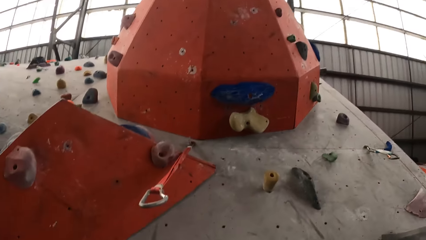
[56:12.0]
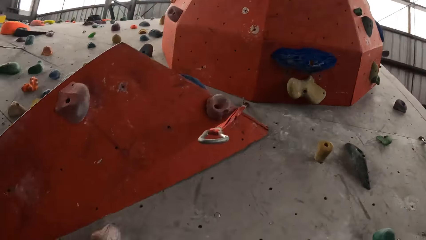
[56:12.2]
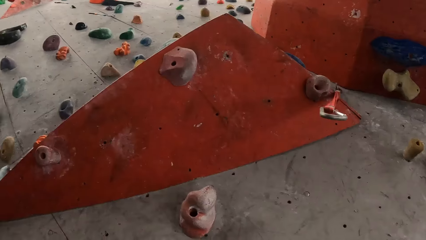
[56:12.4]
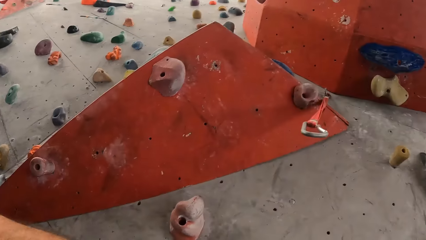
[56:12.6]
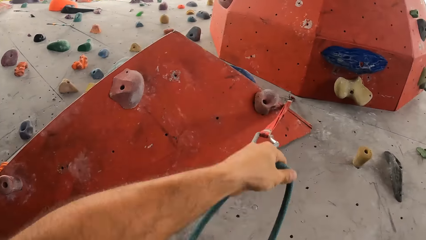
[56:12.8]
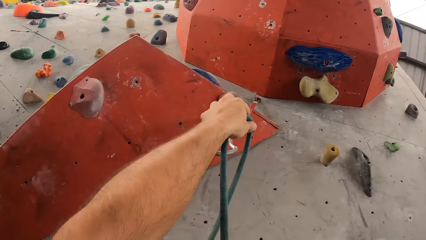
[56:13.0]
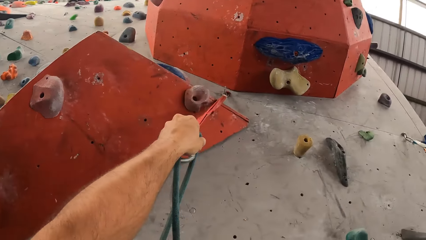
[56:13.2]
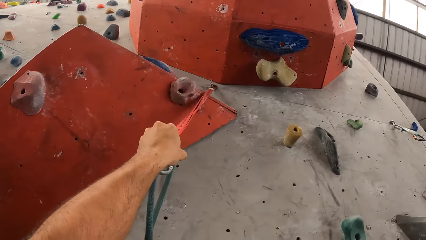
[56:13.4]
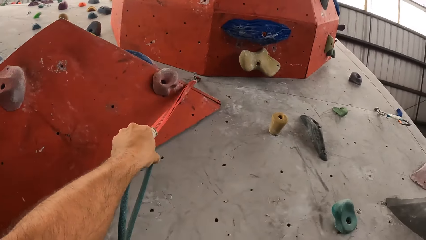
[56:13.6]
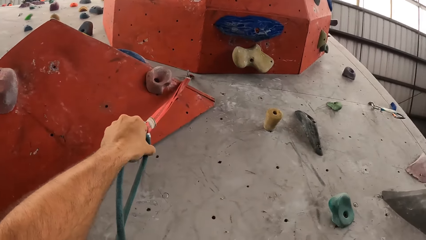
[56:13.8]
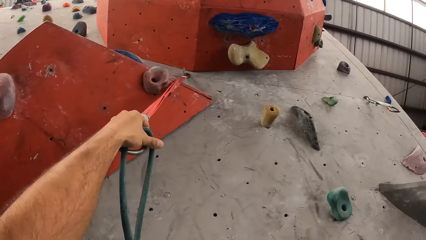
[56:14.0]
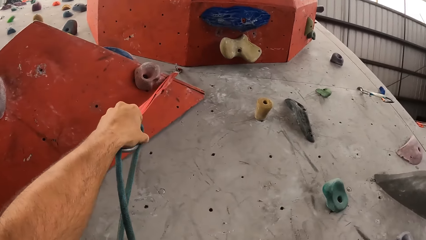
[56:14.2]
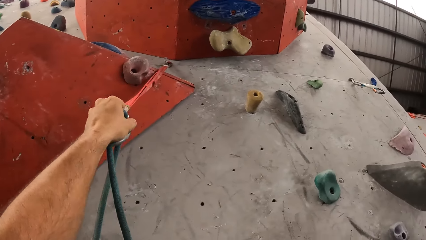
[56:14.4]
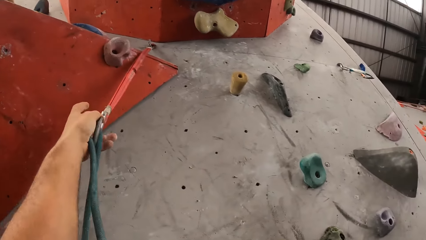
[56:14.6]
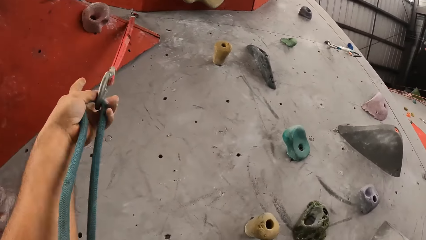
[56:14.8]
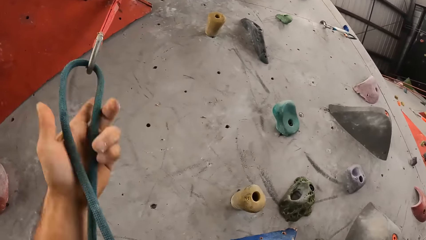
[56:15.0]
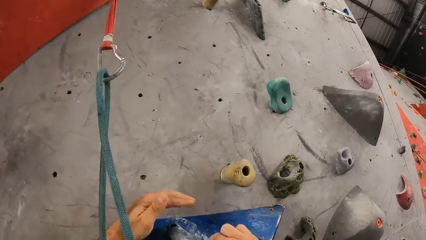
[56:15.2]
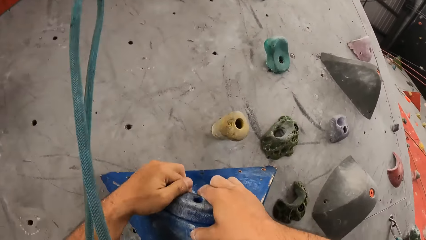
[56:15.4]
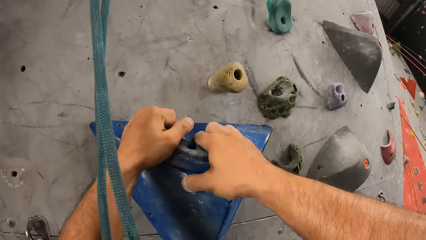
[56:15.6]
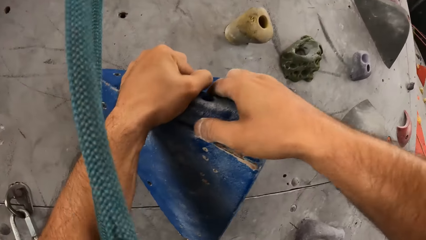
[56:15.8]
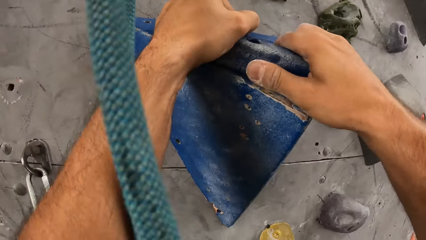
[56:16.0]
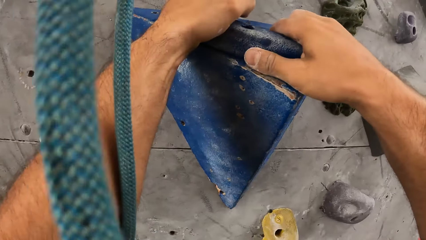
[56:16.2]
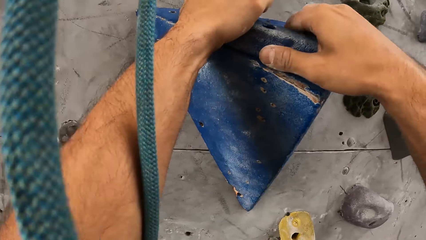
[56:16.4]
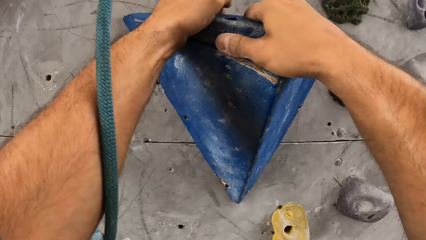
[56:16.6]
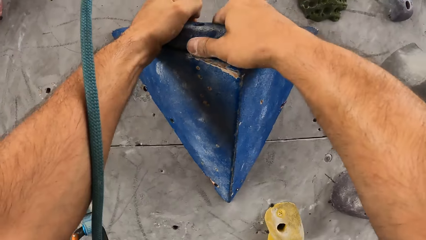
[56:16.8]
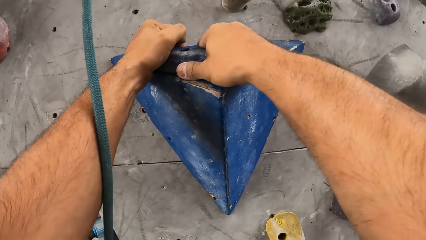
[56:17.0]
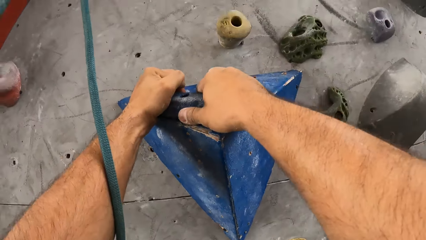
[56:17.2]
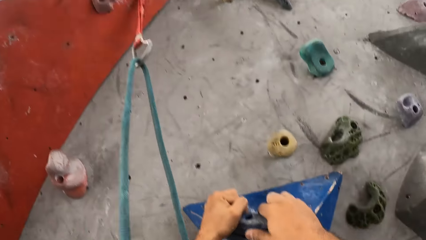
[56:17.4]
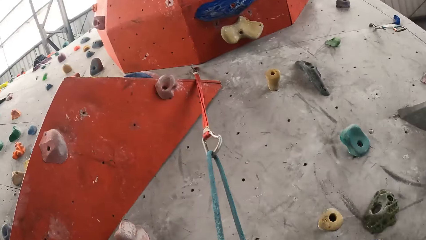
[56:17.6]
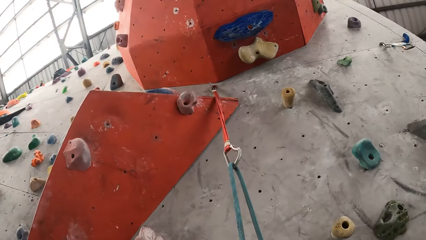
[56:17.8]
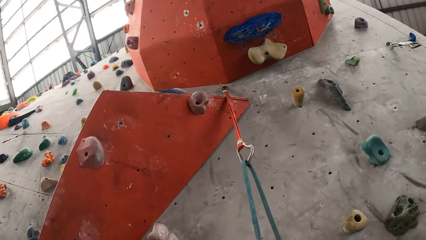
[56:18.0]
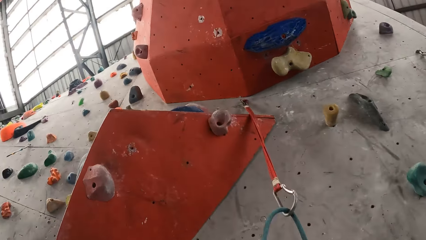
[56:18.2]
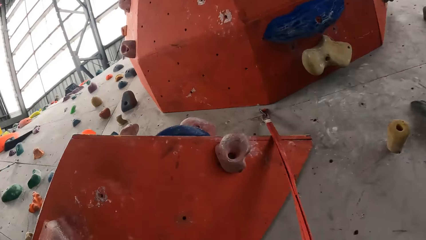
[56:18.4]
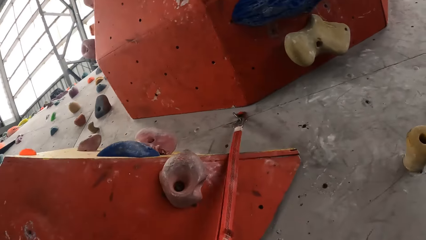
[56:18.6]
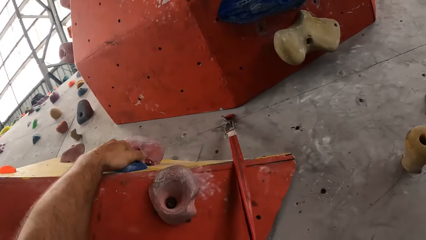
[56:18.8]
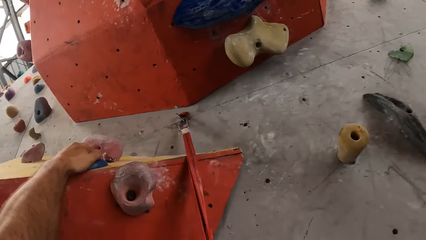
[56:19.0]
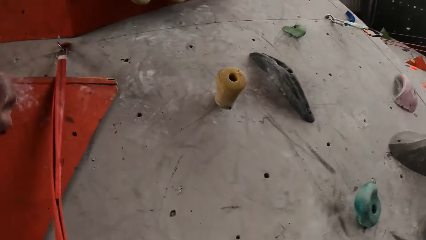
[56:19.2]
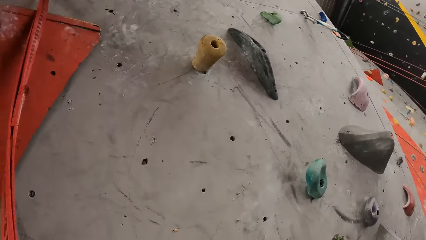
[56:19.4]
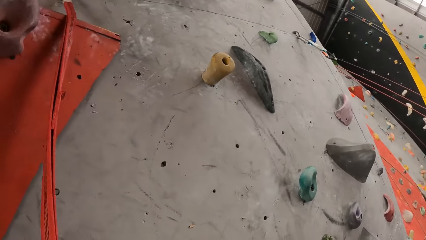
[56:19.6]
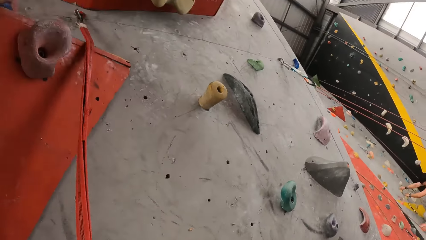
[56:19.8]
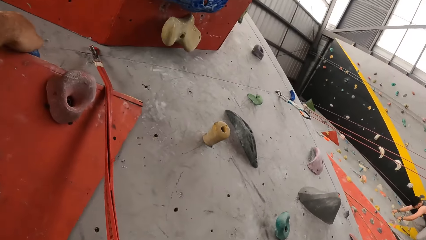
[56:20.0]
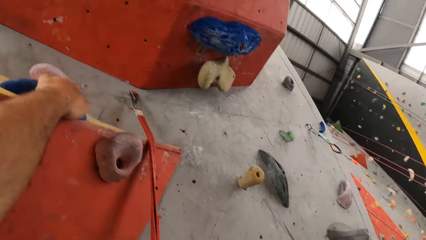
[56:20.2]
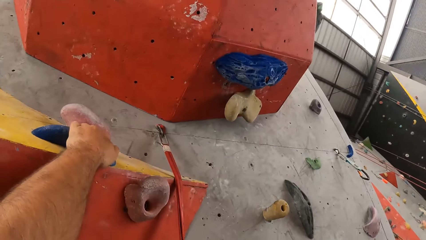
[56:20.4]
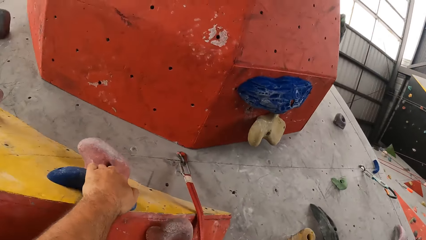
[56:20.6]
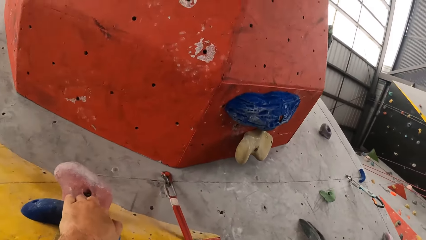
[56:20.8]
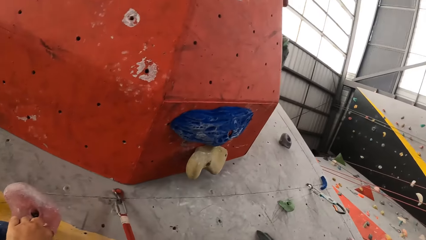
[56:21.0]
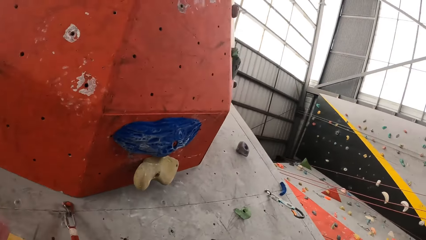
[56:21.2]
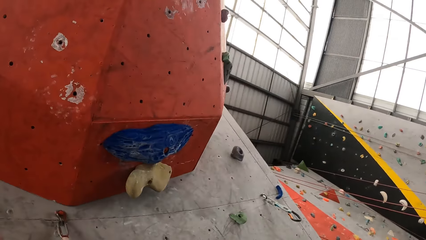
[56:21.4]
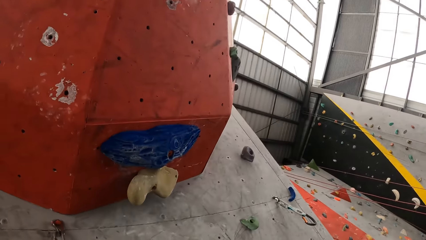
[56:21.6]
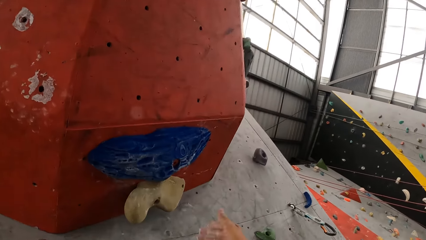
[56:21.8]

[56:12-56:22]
The camera wearer hooks the climbing rope on the wall. They climb the wall.

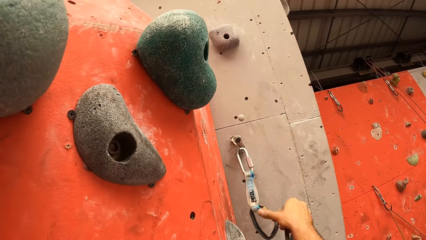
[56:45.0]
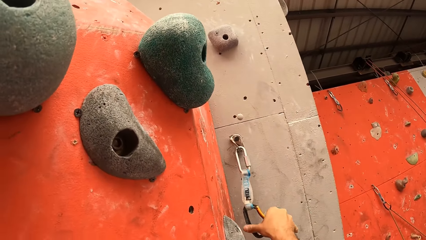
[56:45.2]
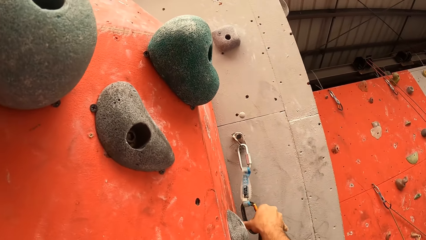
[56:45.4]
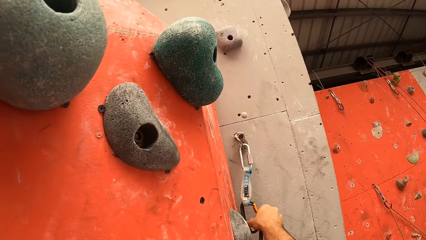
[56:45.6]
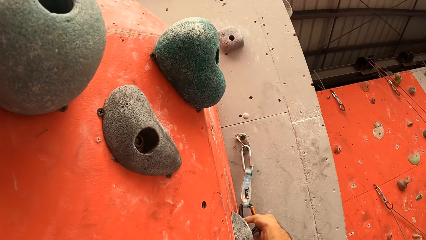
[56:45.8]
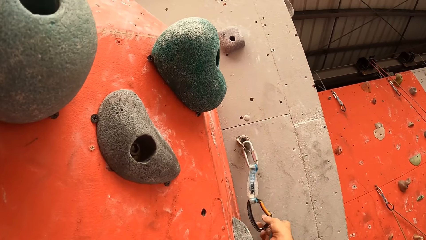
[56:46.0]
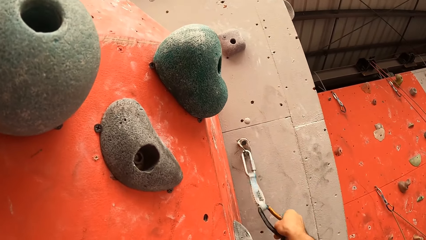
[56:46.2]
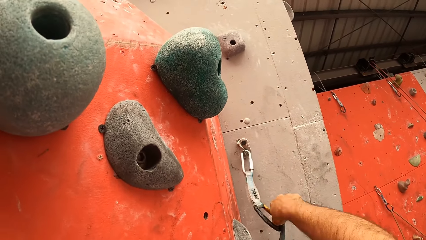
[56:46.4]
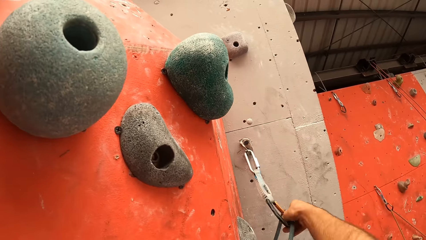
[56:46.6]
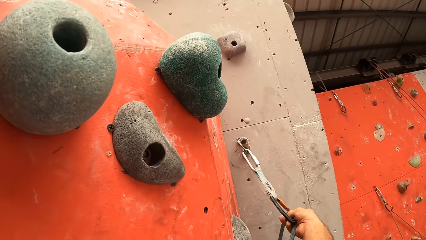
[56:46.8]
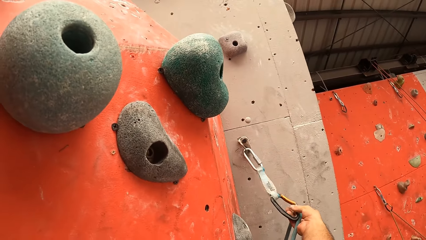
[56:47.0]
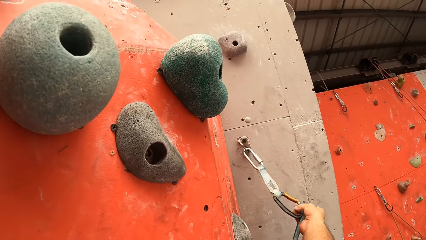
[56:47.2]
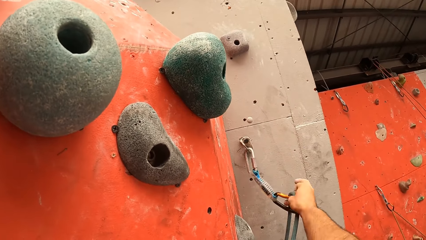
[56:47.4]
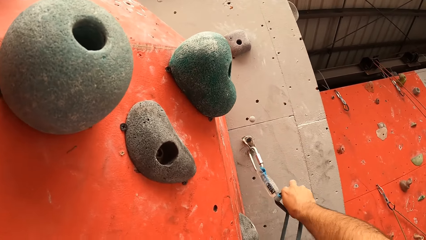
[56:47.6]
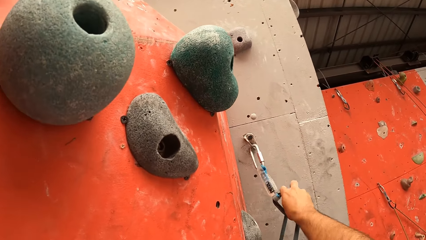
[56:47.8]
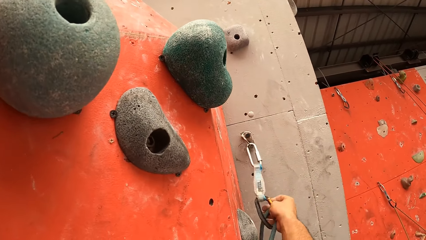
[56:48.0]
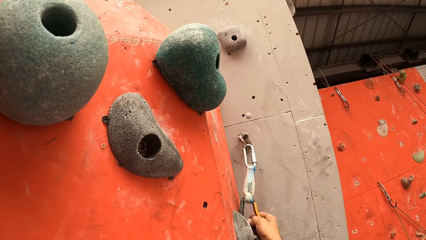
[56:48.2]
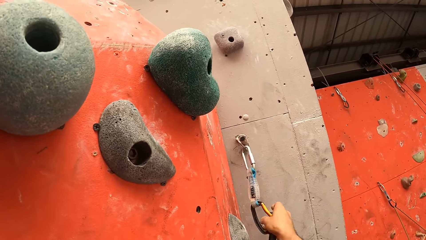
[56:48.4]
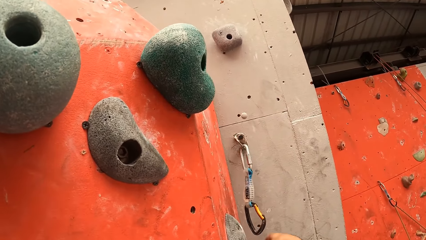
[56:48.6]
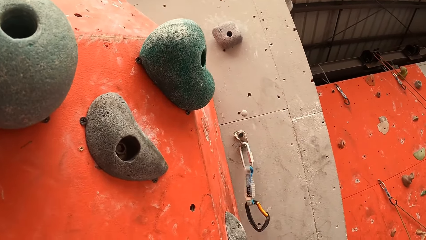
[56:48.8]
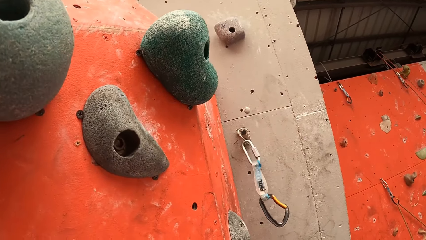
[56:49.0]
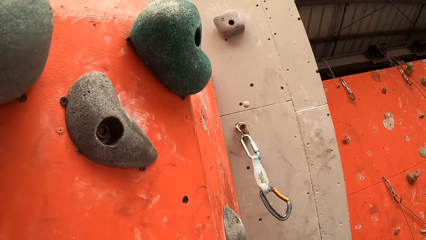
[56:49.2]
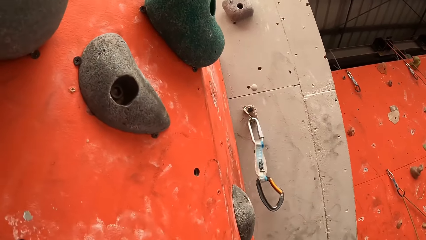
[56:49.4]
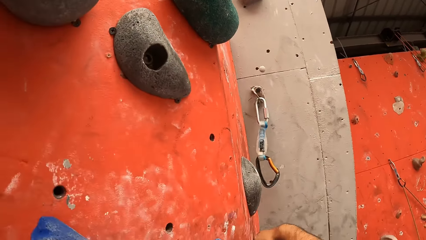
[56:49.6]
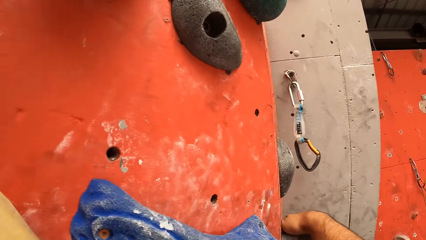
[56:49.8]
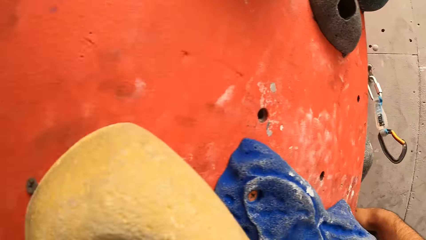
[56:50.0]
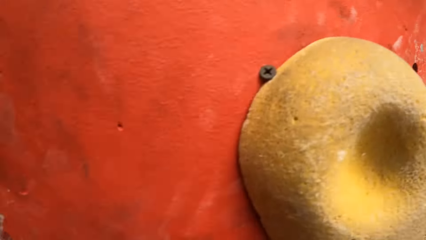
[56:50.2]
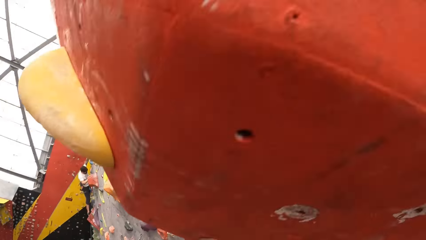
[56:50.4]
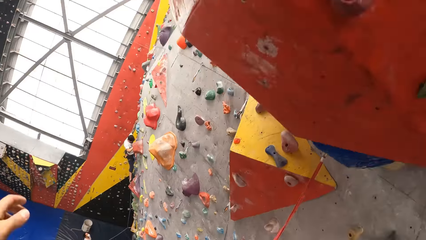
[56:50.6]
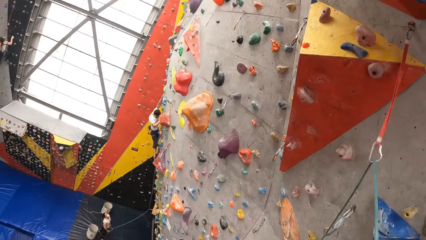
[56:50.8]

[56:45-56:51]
The camera wearer hooks the climbing rope on the wall.
